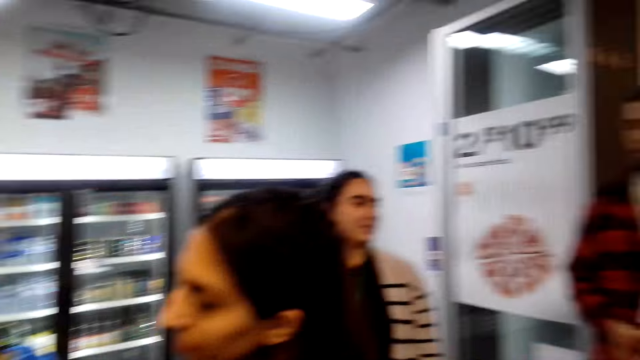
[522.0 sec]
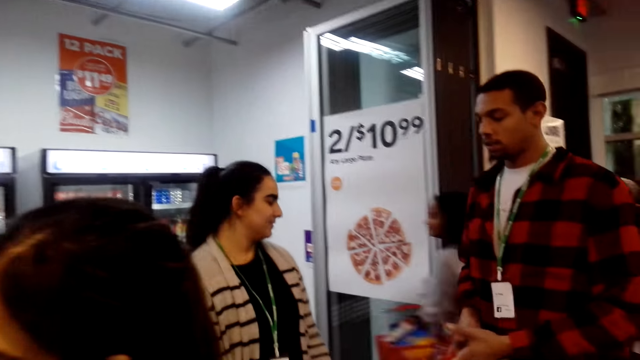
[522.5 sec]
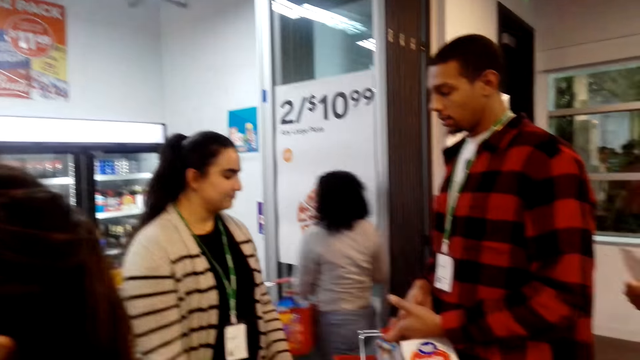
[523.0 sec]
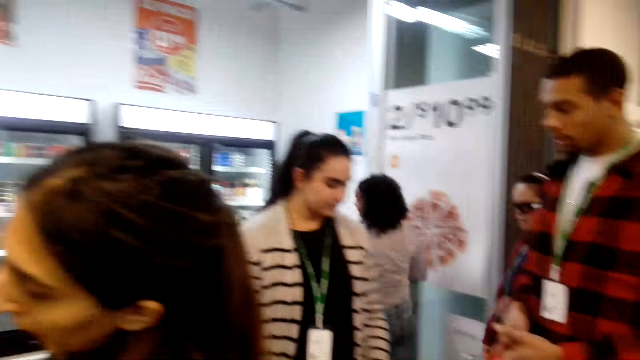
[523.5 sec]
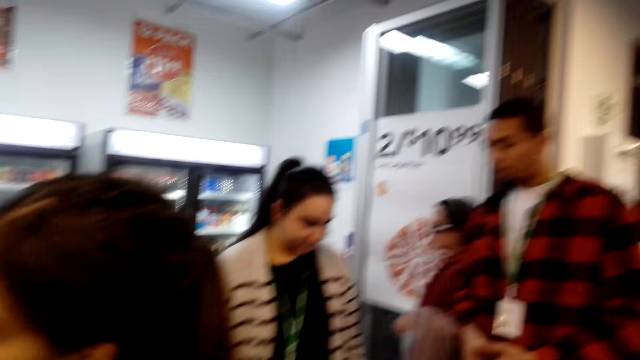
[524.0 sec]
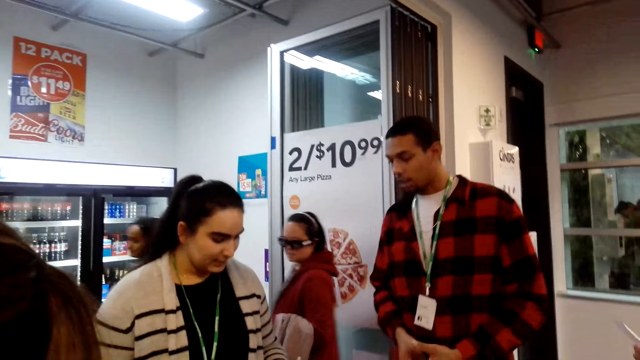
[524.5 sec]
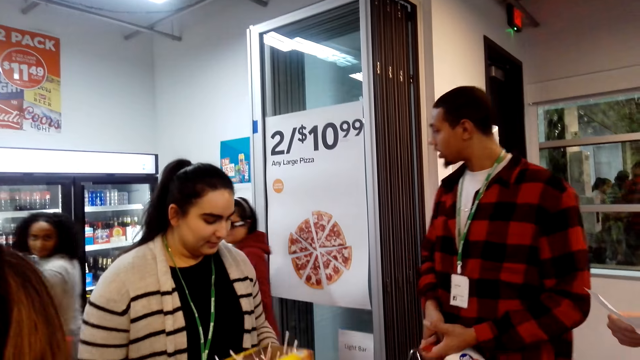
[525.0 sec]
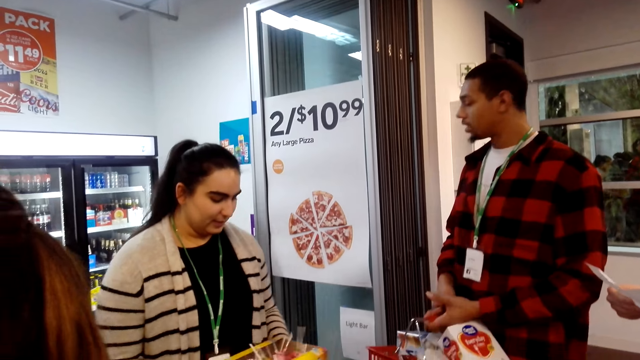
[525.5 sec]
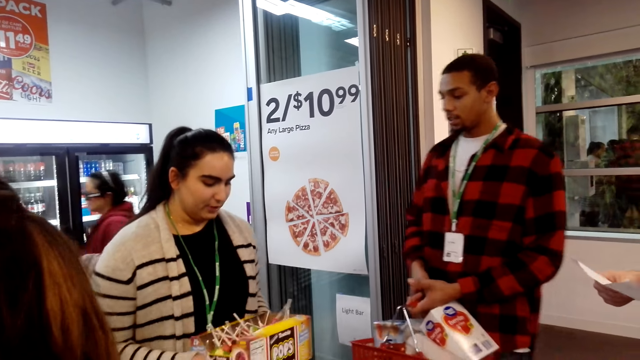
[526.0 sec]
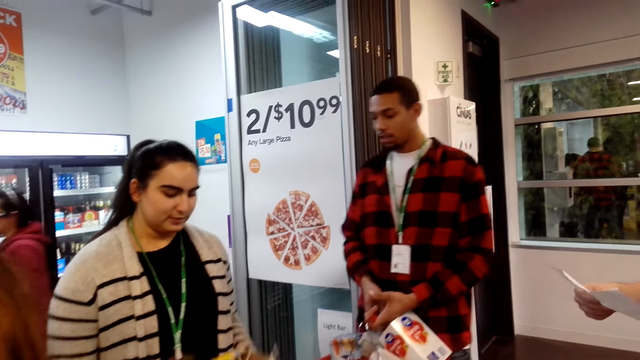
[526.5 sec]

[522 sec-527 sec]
A man interacts with a person.

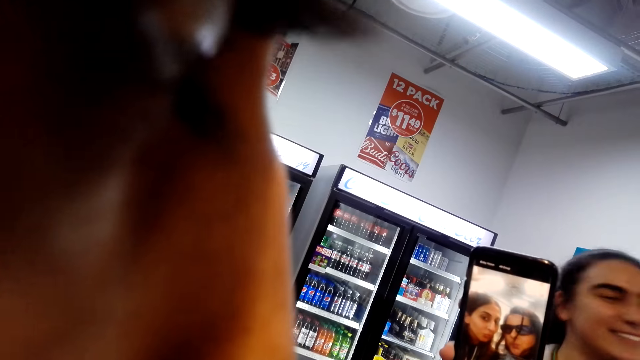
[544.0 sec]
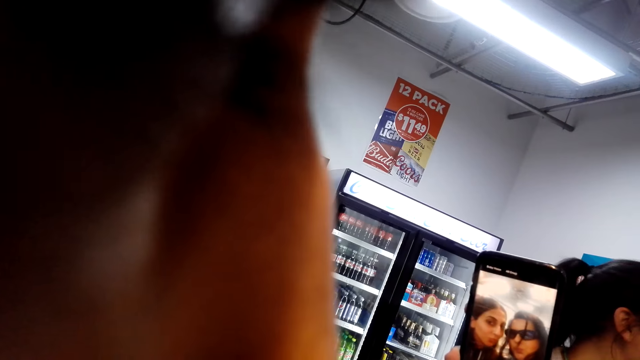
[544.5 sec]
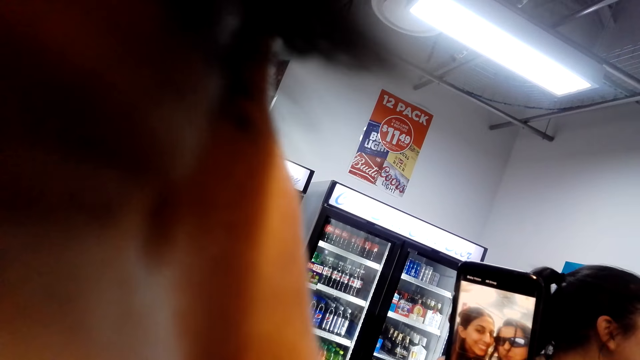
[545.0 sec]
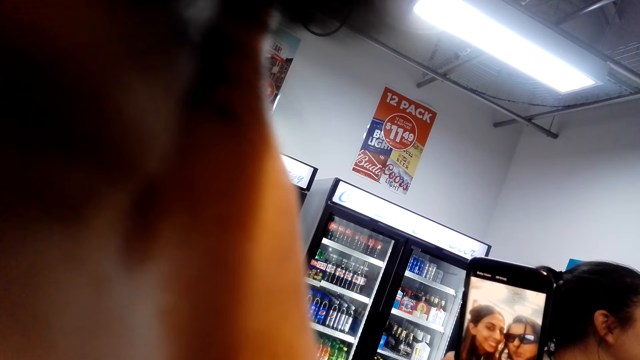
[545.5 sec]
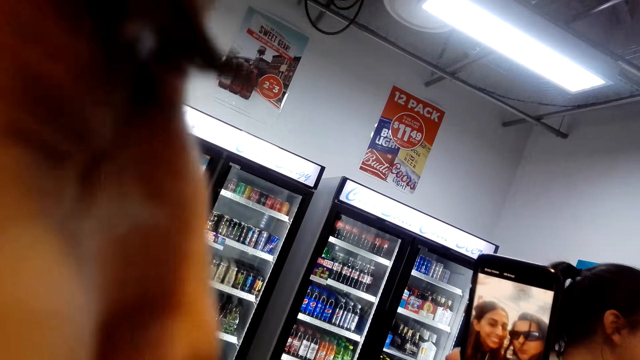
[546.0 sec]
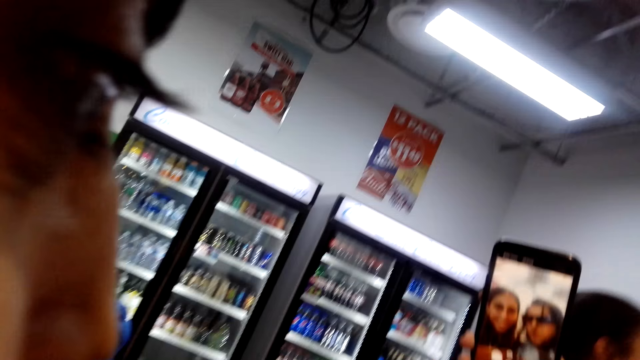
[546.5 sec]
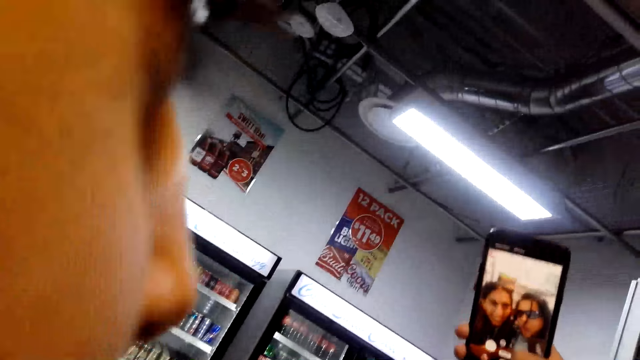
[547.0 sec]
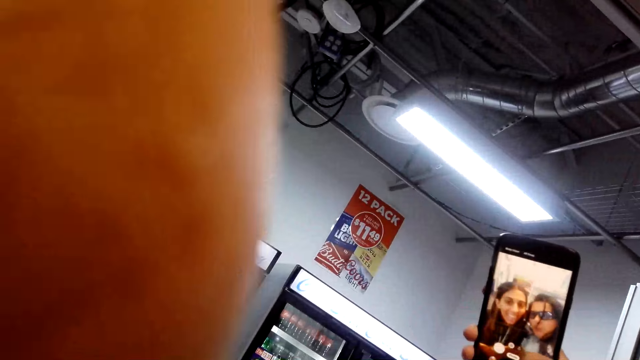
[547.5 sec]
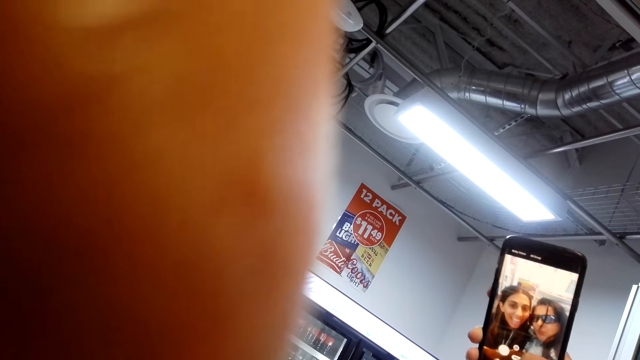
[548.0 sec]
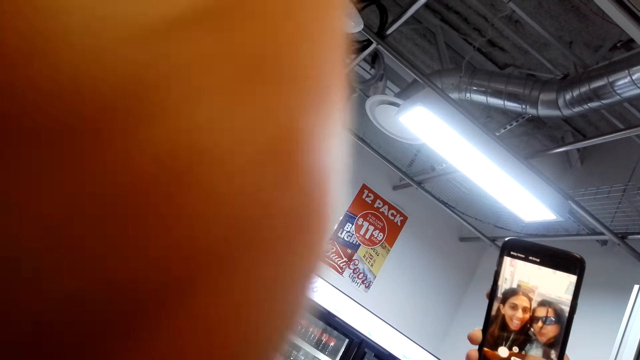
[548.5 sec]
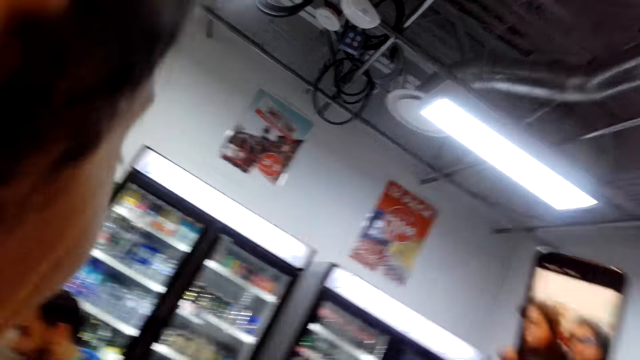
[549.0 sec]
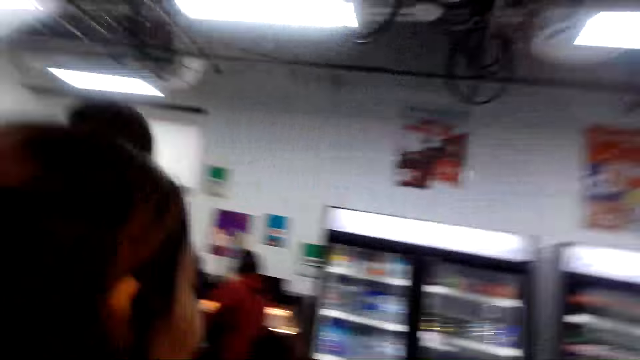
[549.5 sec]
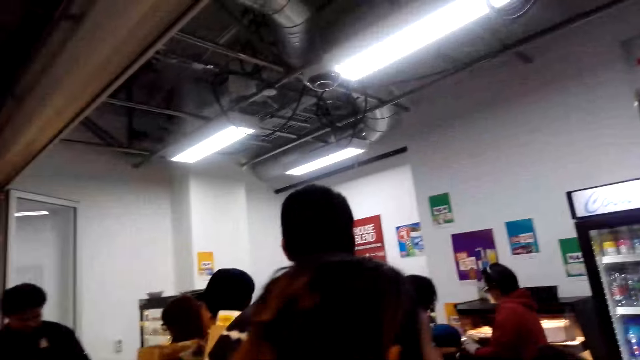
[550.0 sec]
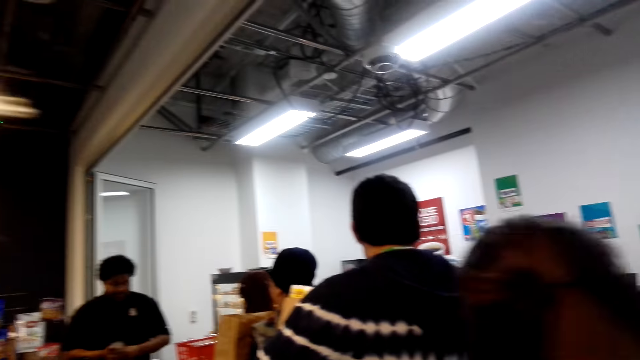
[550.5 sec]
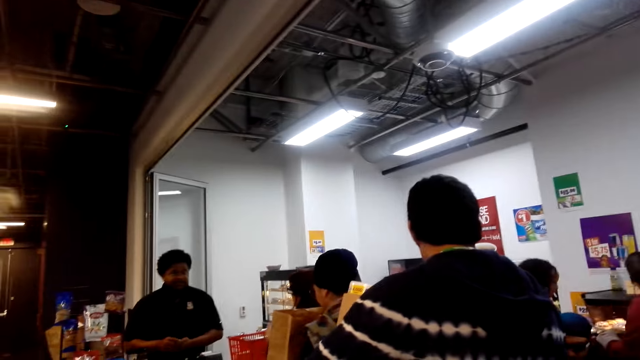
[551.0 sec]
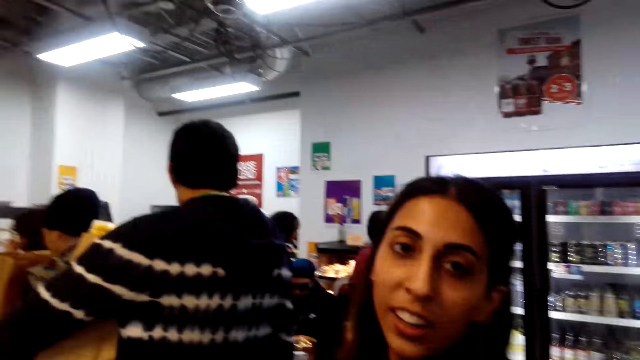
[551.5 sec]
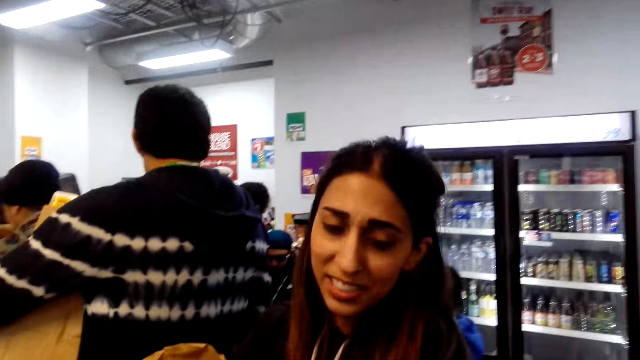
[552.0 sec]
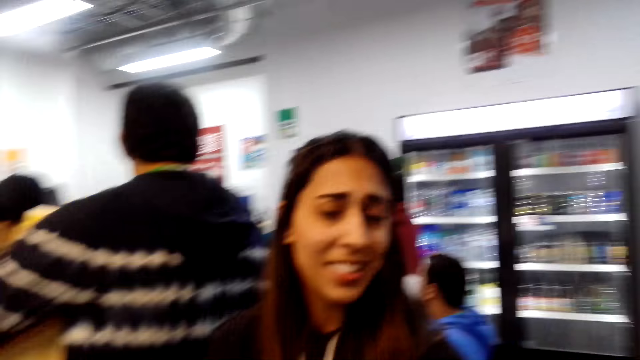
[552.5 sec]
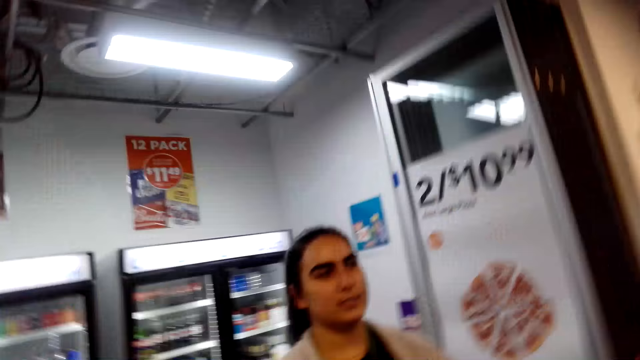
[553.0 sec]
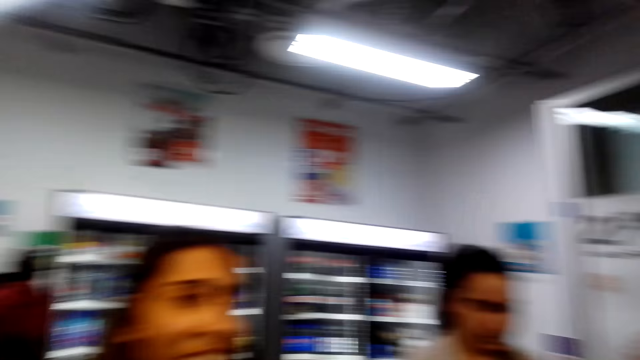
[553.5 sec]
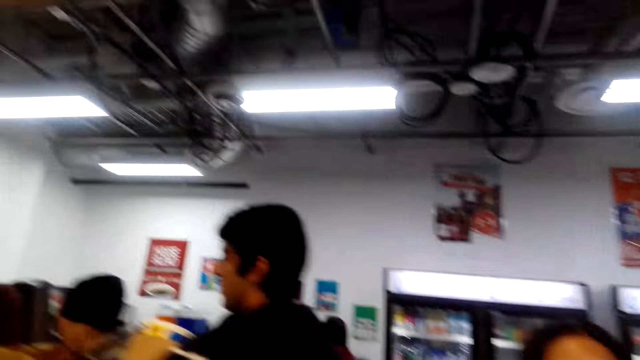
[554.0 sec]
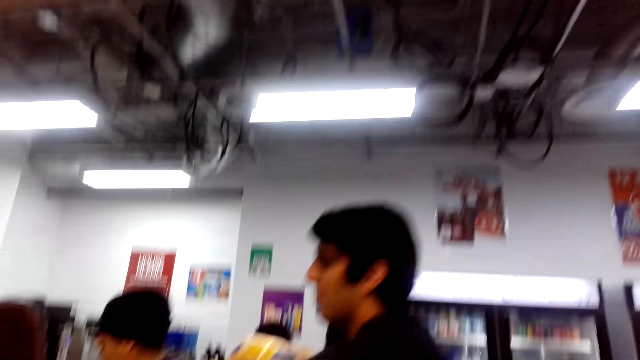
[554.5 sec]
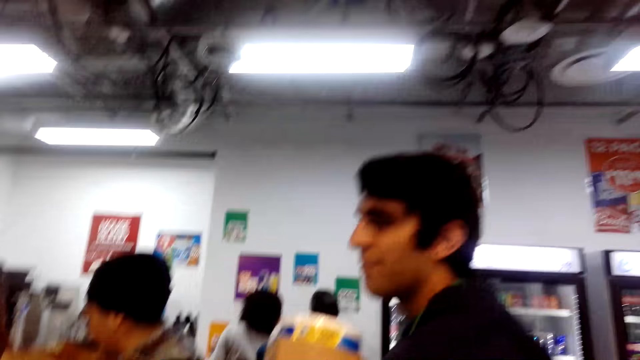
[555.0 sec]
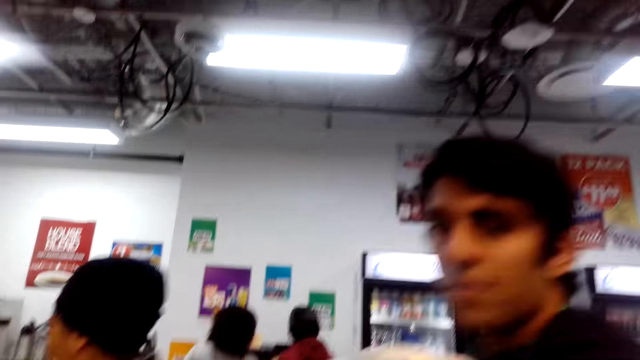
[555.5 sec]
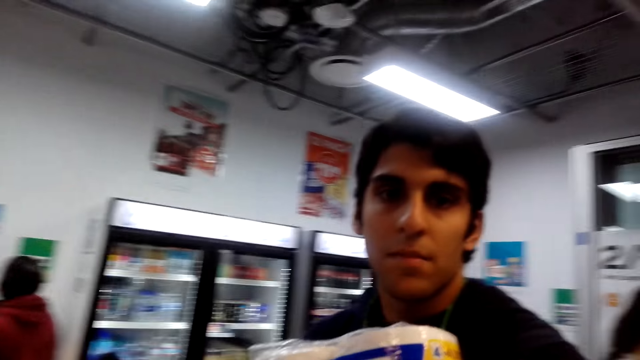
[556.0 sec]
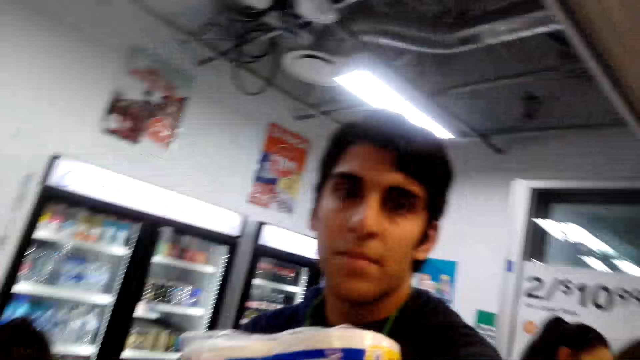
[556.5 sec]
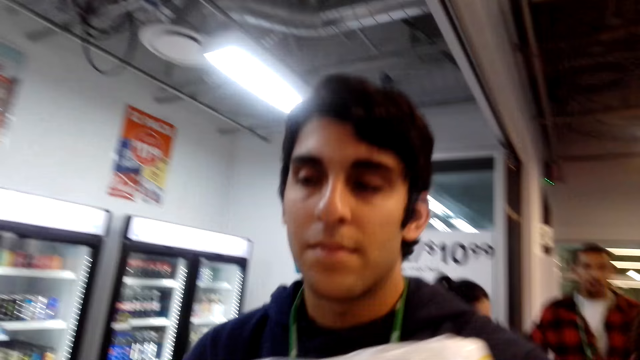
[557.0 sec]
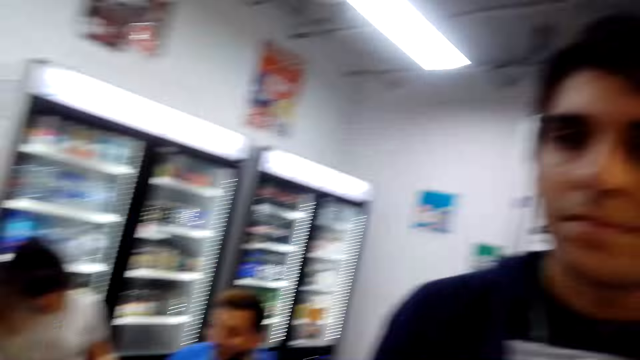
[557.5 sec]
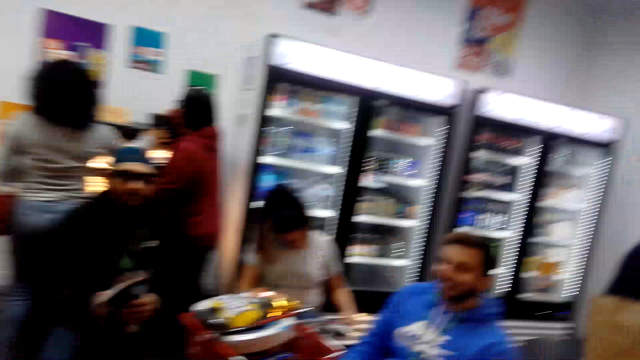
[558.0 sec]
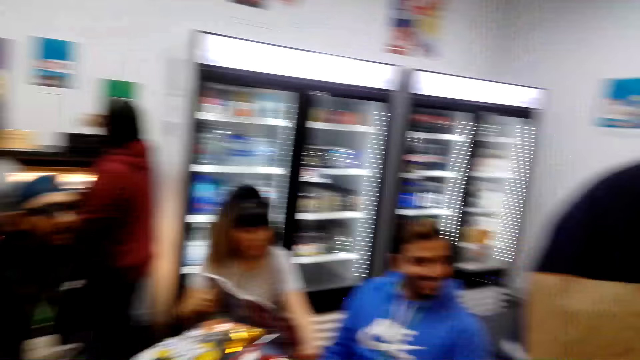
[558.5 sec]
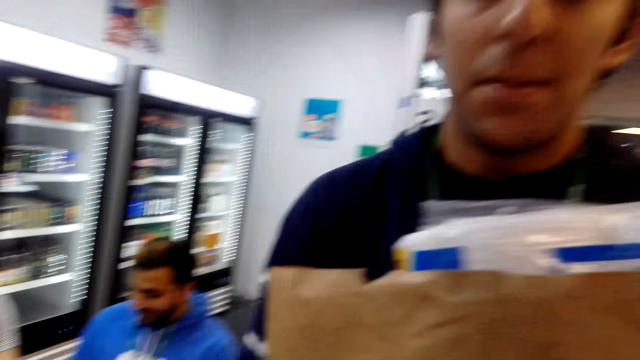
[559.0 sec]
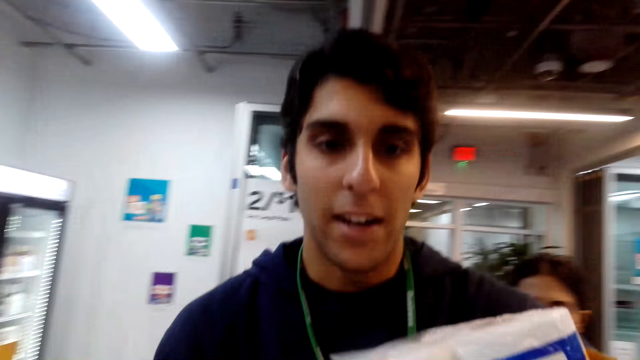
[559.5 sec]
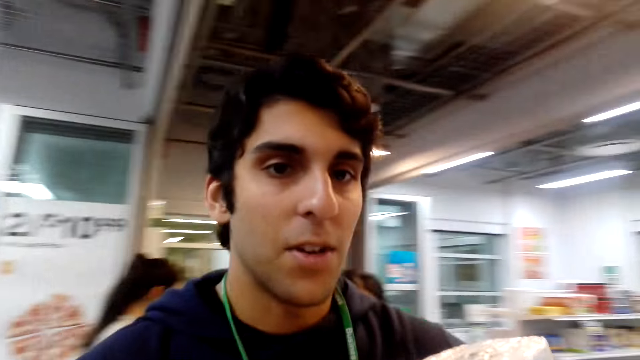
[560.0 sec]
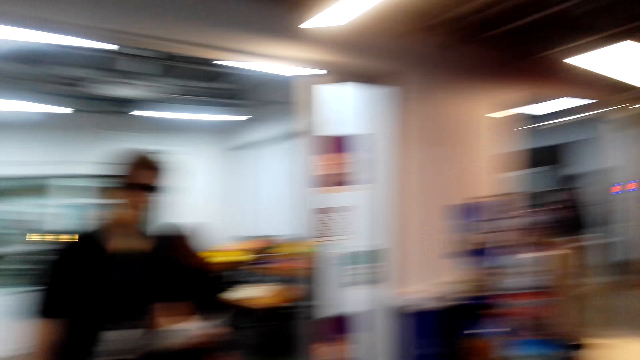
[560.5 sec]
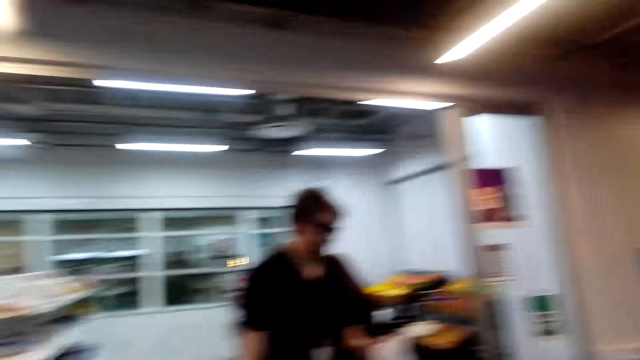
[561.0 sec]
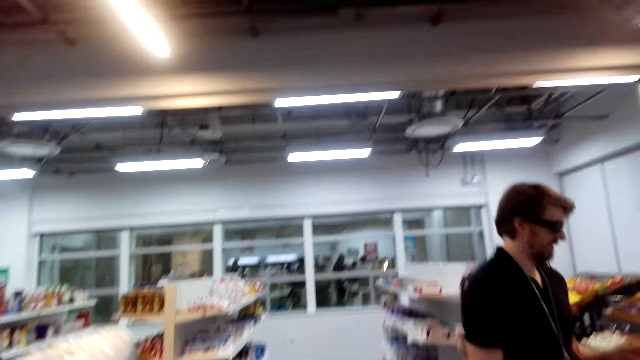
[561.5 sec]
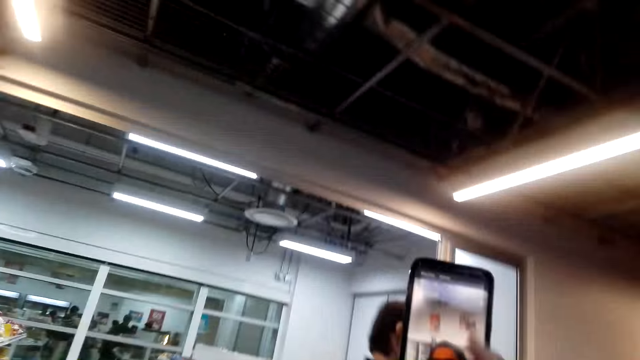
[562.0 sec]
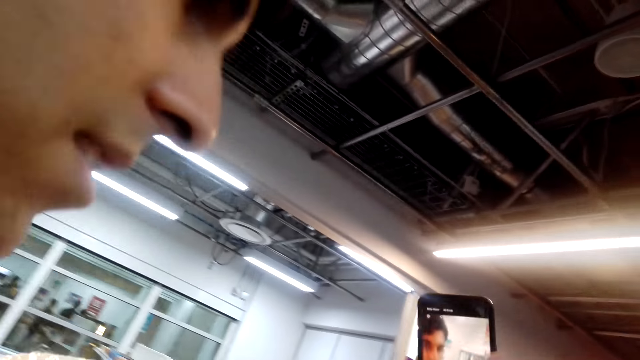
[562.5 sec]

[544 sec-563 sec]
The camera wearer takes a selfie with a woman. They interact with a person. They look around the supermarket. They speak. The woman speaks. The camera wearer looks around the supermarket. A man stands in the supermarket. The camera wearer speaks to another man. Another person shows the camera wearer an item. The other person walks around. The camera wearer looks around the supermarket. The other man speaks to the camera wearer. Another person shops around the supermarket. The camera wearer holds a phone.
